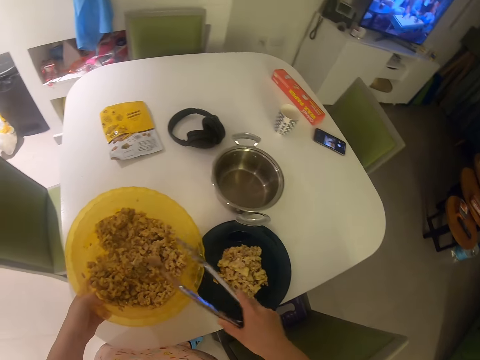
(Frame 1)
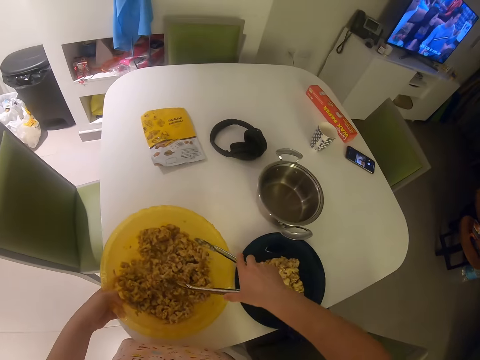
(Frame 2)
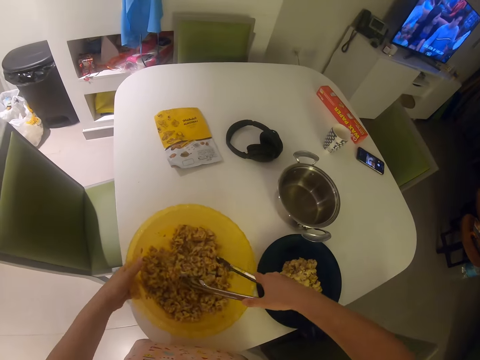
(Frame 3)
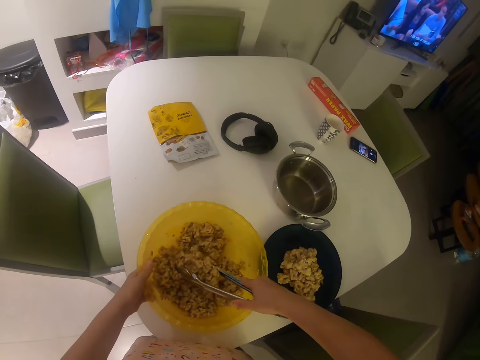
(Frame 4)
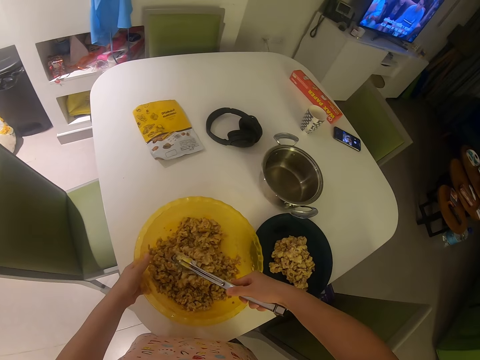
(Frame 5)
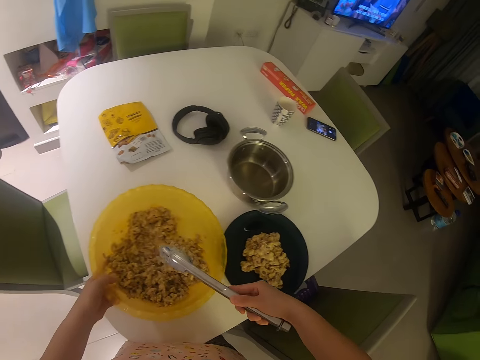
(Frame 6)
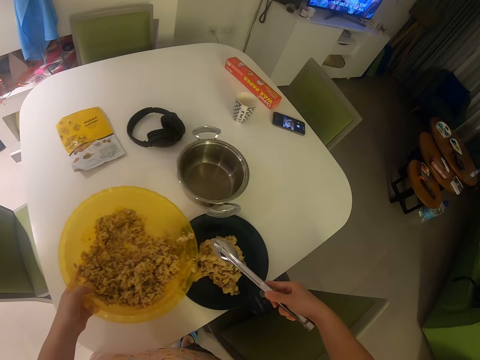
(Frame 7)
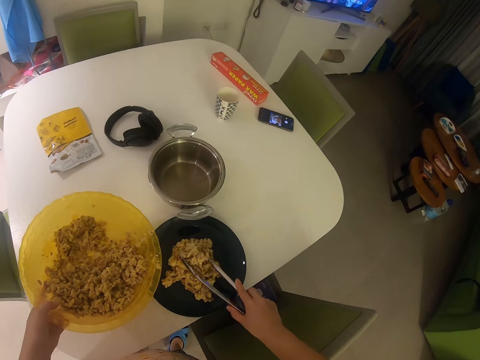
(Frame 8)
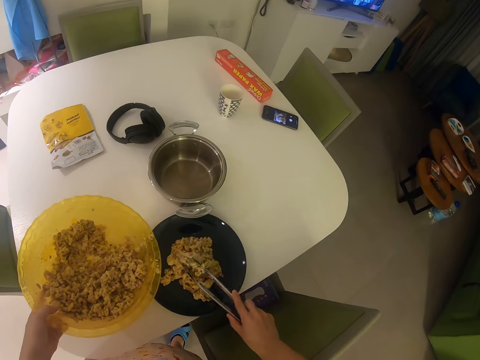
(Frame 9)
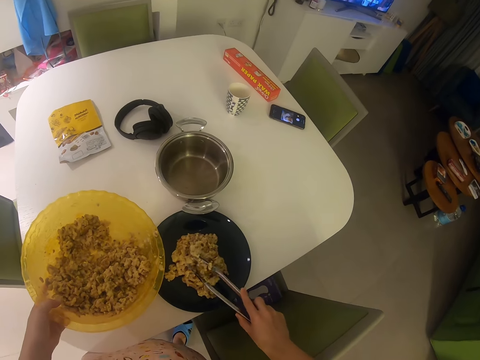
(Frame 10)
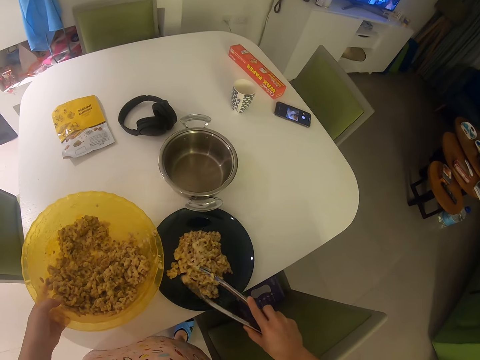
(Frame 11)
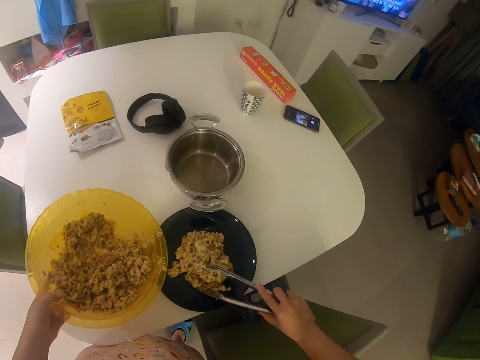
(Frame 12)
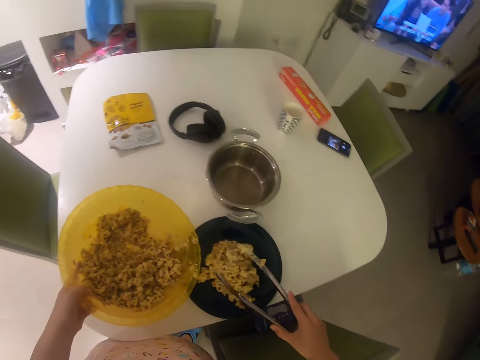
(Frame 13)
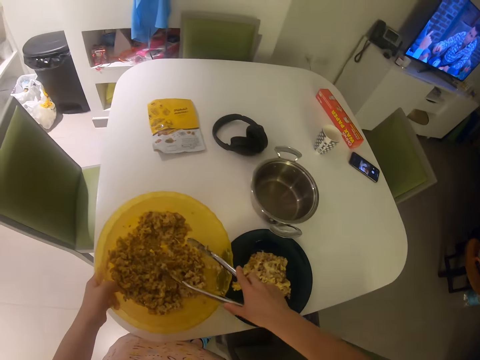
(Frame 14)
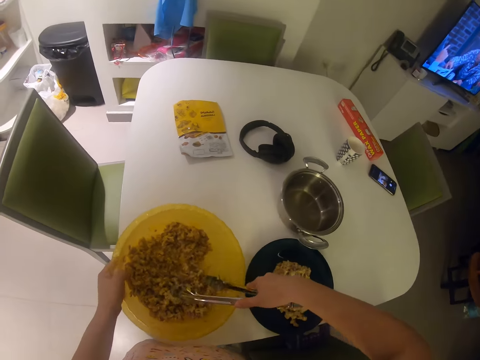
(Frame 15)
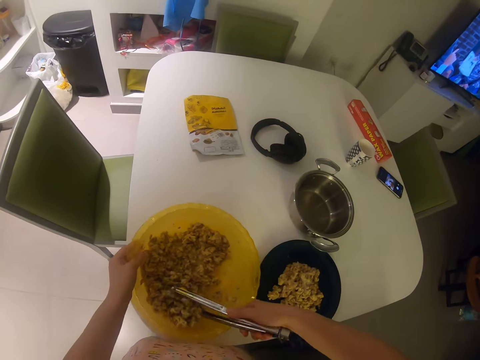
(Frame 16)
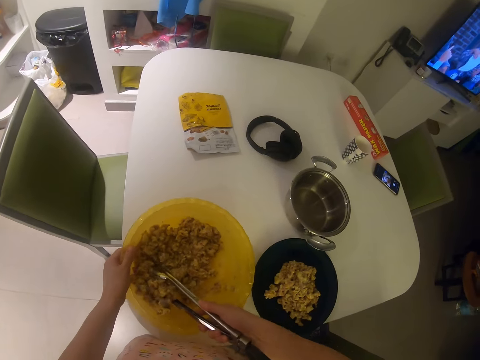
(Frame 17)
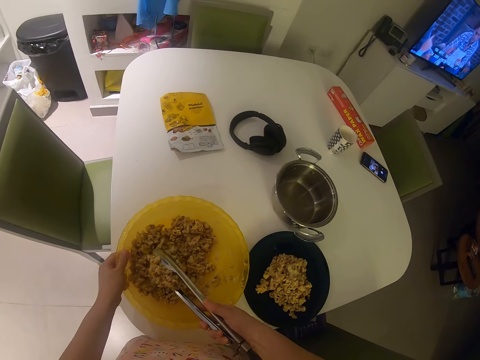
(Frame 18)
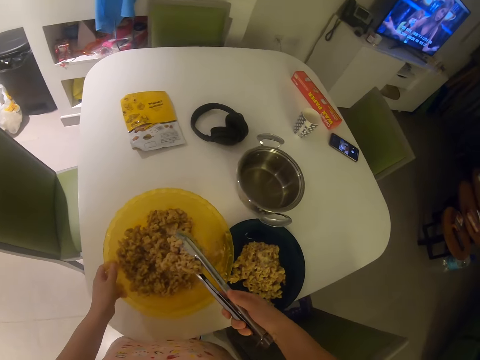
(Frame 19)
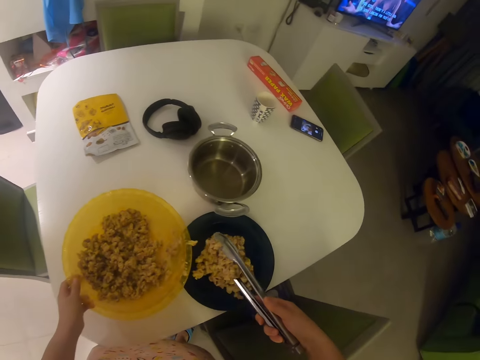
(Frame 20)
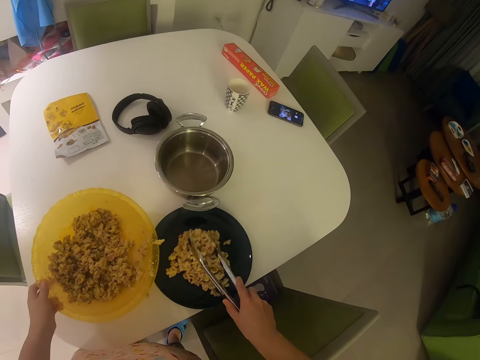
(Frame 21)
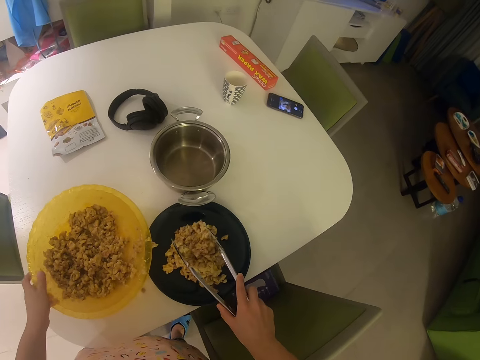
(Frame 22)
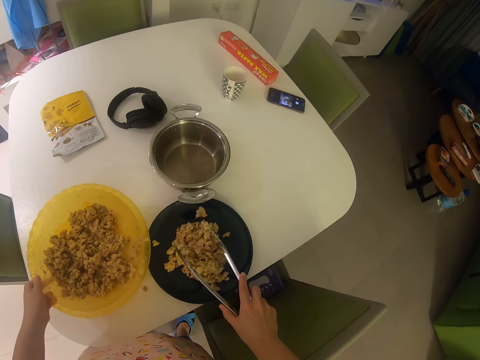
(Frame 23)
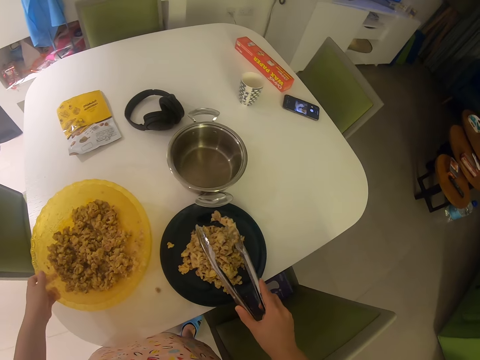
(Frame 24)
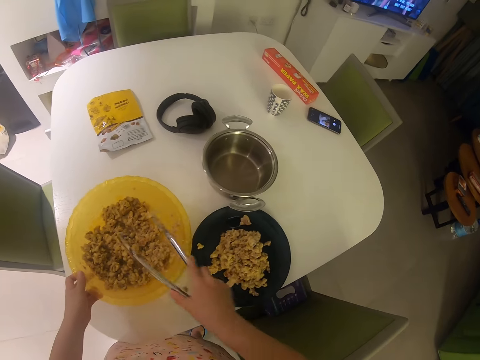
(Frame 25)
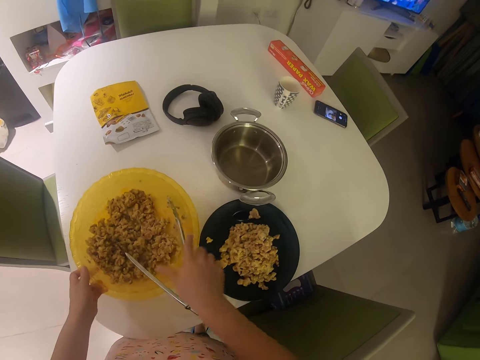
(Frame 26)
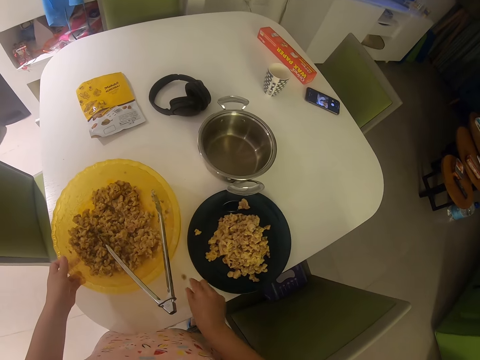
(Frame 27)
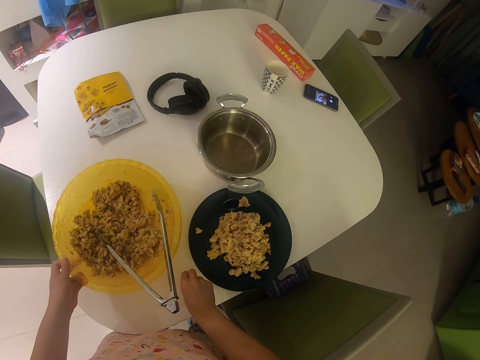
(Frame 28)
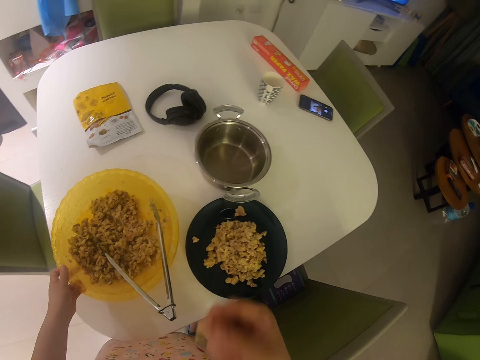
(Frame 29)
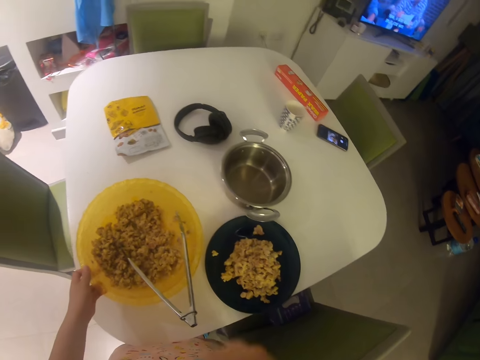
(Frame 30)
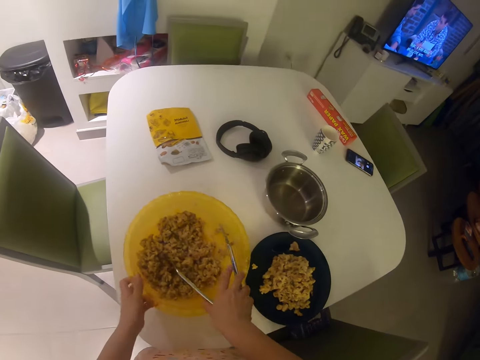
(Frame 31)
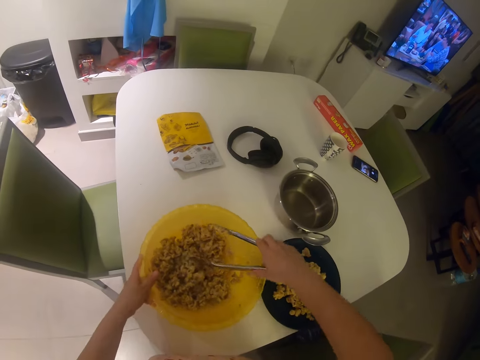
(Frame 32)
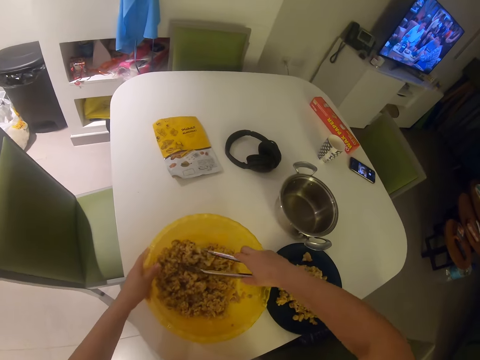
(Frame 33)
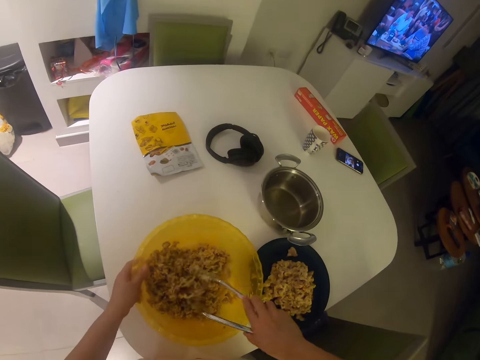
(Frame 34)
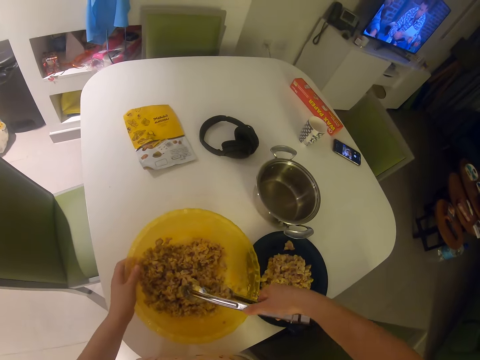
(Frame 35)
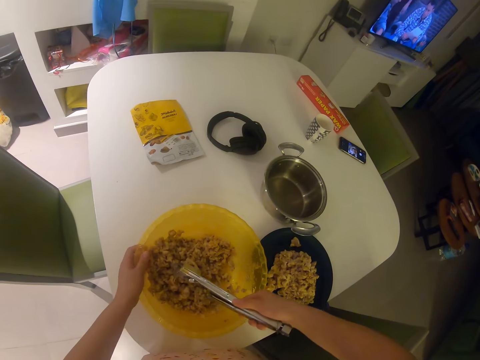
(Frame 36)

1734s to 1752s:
The camera wearer picks something with the tongs. He puts something on the plate. He picks something with the tongs. He puts something on the plate. He moves the plate. He drops the cooking tong in the bowl with his right hand. He picks a crumb of mashed oat on the table with his right hand. He puts the mashed oats into his mouth with his right hand. He picks the tongs and mixes something with the tongs.

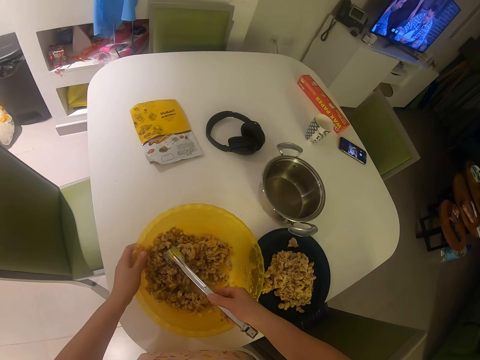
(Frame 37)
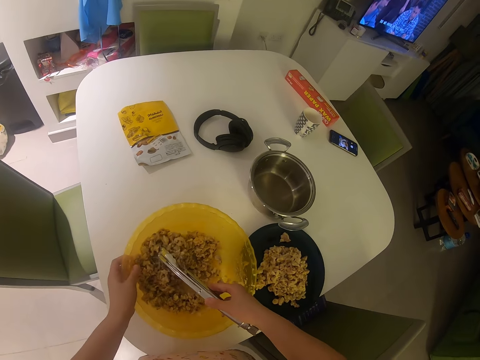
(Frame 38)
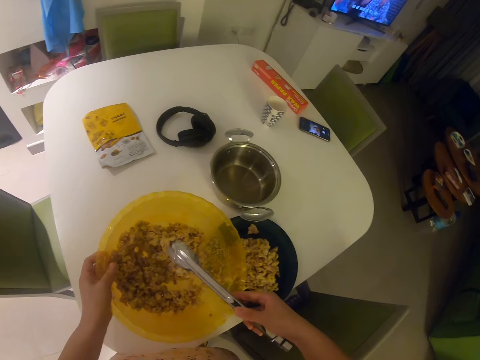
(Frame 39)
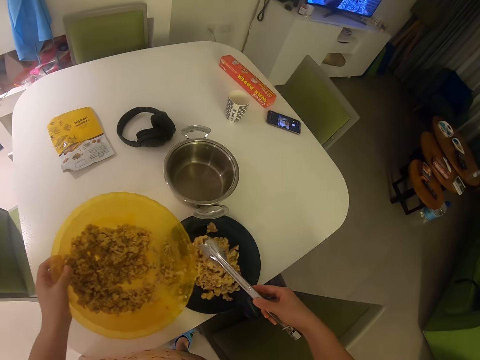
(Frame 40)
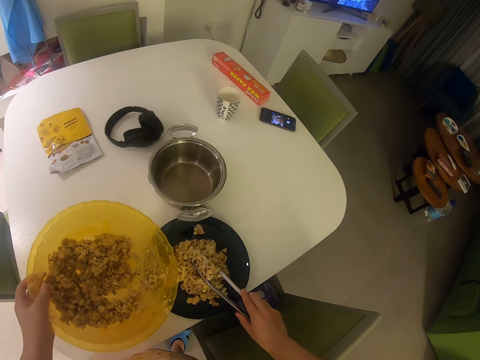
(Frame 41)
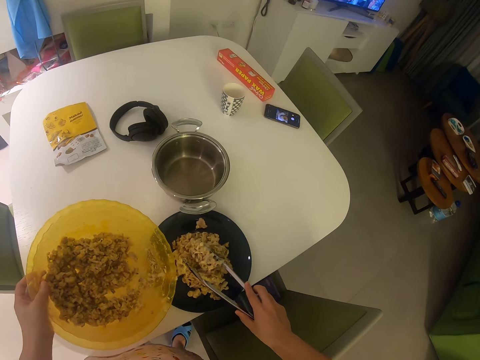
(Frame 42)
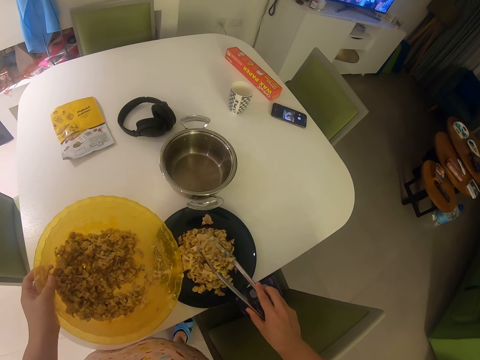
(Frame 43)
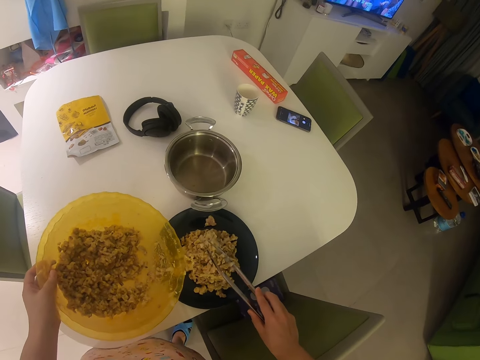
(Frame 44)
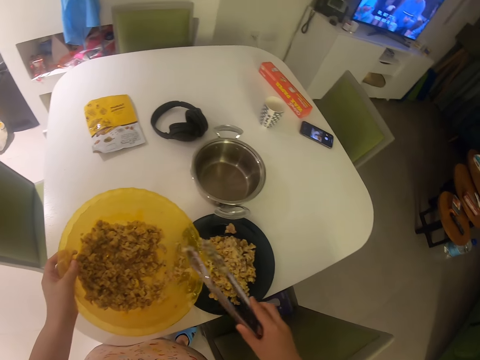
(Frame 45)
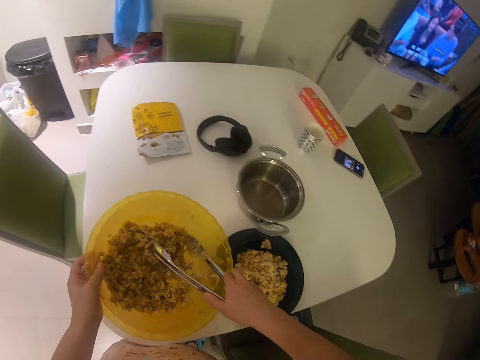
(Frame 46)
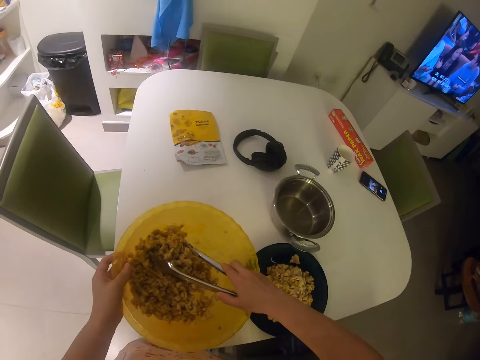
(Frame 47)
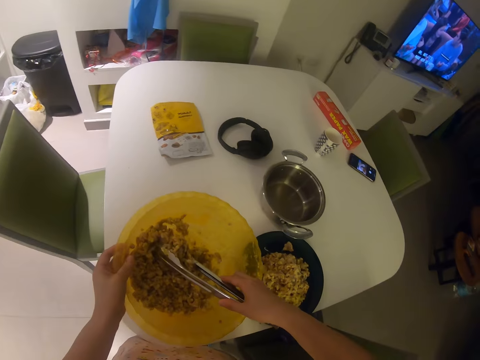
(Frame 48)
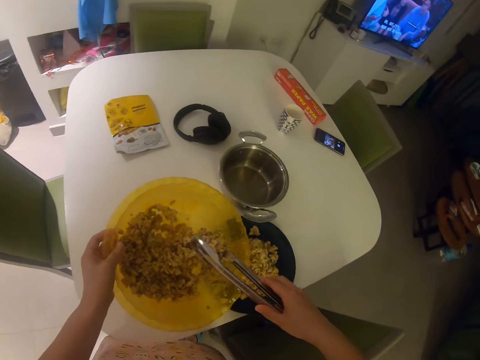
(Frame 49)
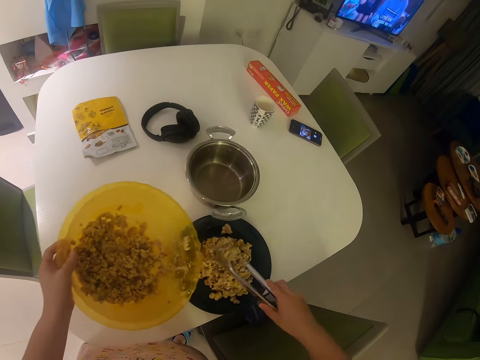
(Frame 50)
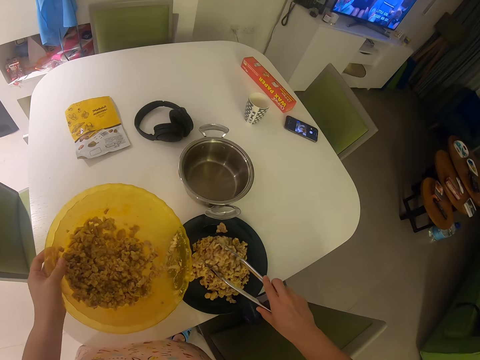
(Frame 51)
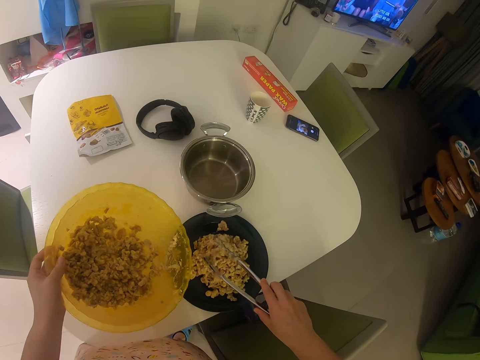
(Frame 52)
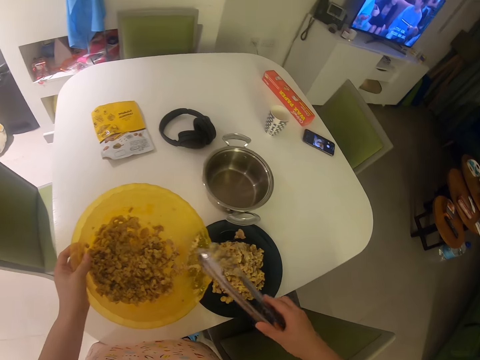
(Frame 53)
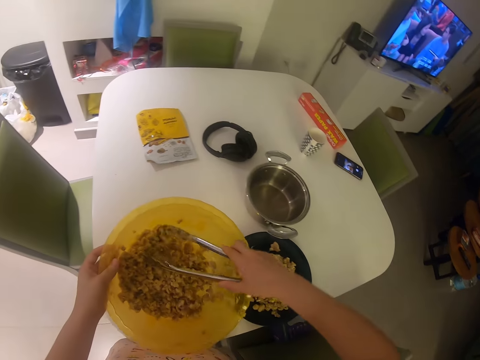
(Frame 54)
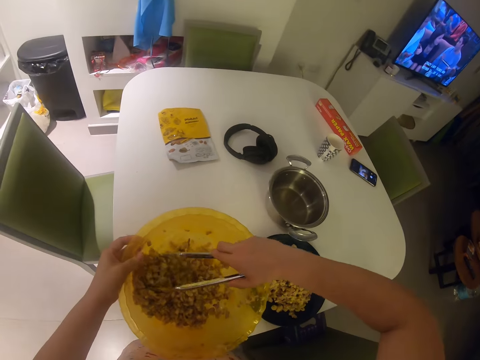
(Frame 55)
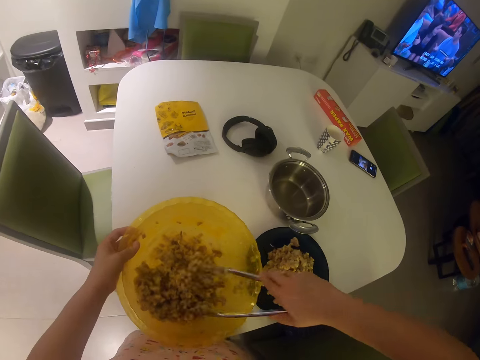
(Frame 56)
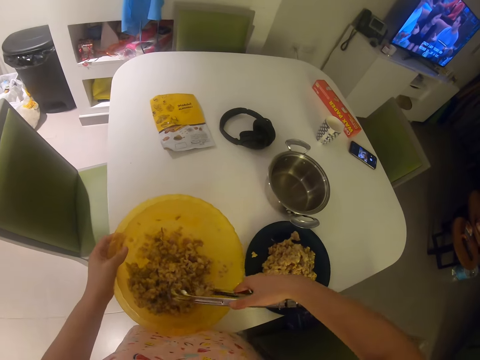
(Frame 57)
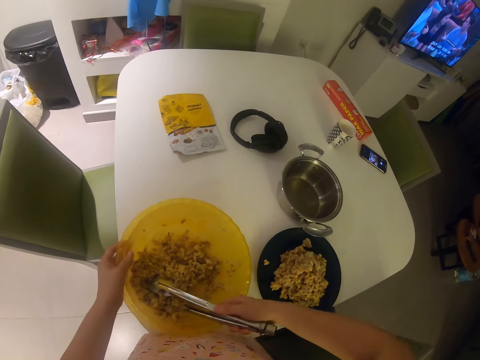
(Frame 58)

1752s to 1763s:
The camera wearer lifts the bowl. He transfers the mashed oats into the pan with the cooking tong with his right hand. He puts something on the plate. He picks something with the tongs. He puts something on the plate. He picks something with the tongs.
